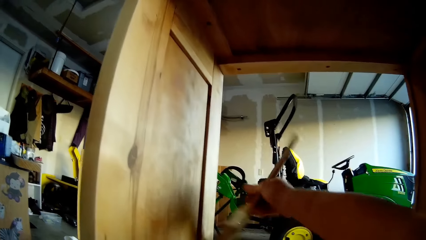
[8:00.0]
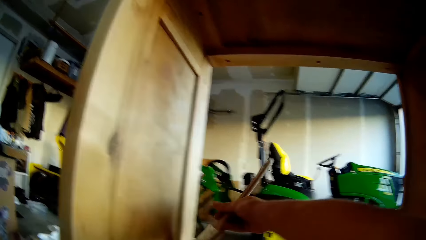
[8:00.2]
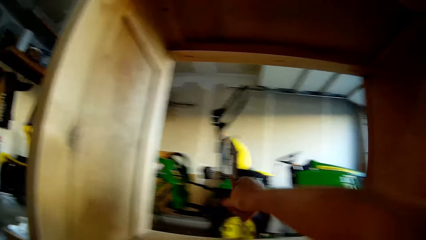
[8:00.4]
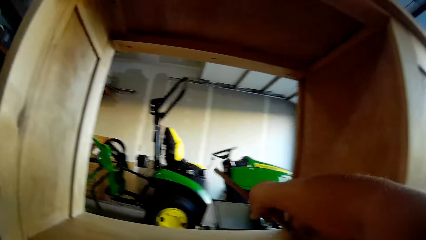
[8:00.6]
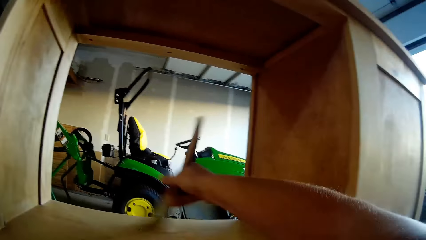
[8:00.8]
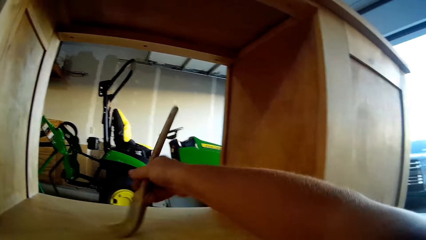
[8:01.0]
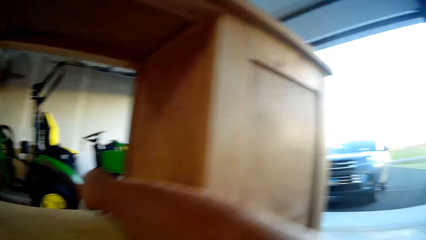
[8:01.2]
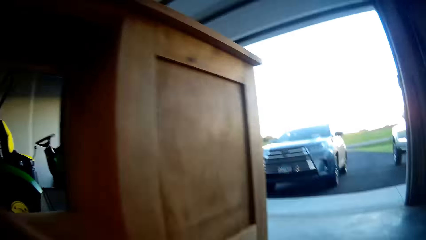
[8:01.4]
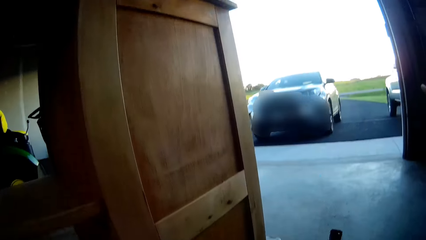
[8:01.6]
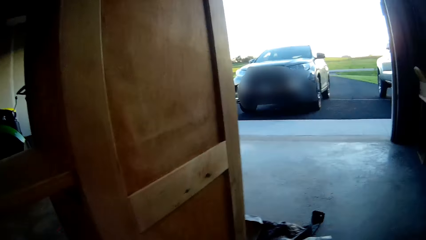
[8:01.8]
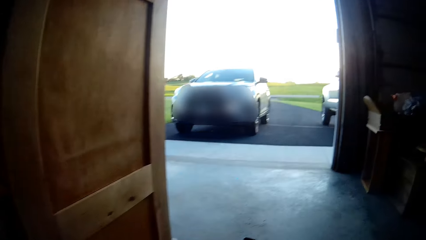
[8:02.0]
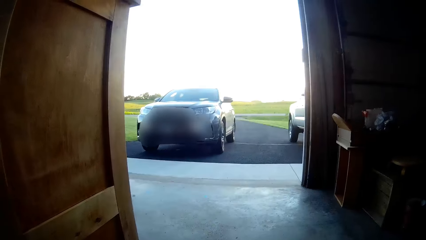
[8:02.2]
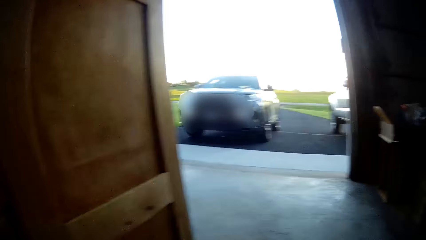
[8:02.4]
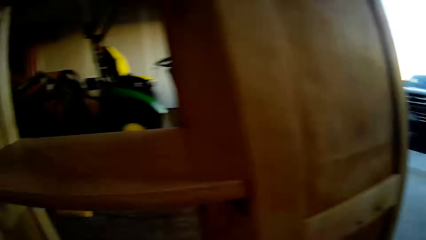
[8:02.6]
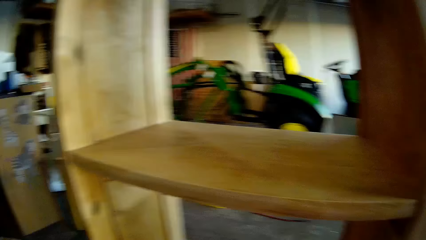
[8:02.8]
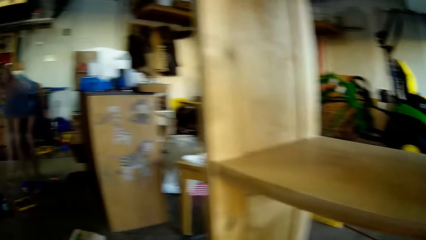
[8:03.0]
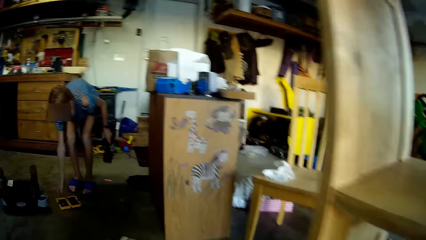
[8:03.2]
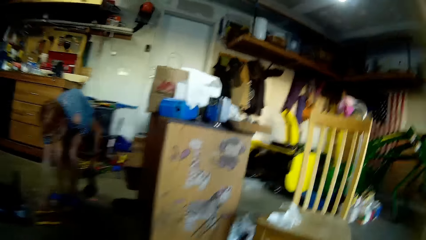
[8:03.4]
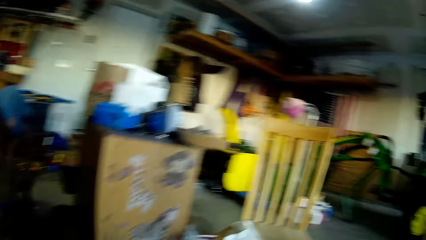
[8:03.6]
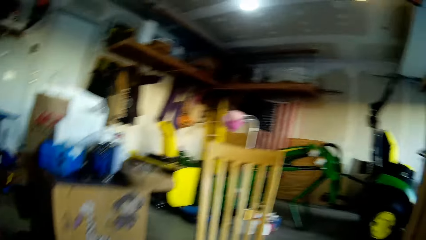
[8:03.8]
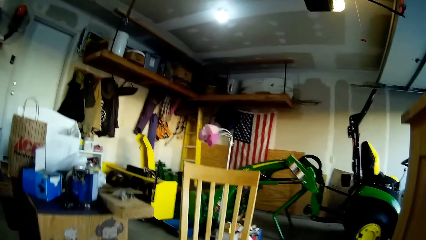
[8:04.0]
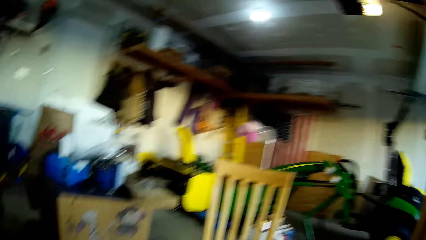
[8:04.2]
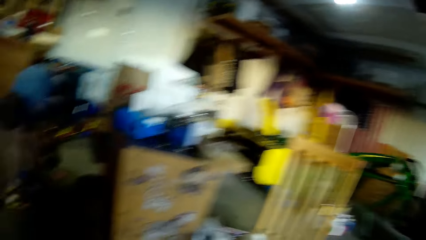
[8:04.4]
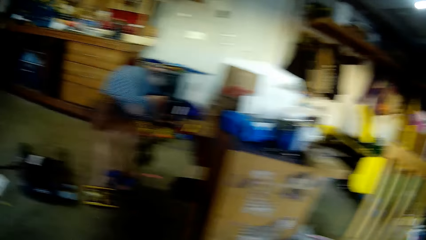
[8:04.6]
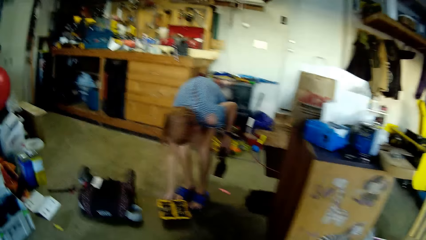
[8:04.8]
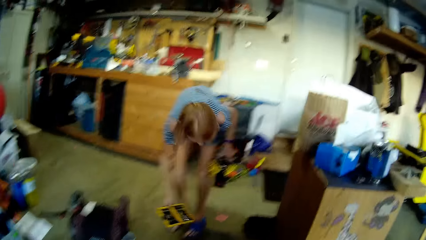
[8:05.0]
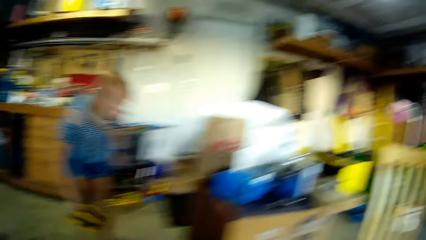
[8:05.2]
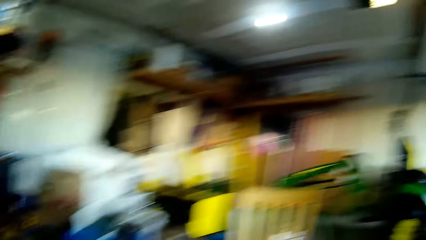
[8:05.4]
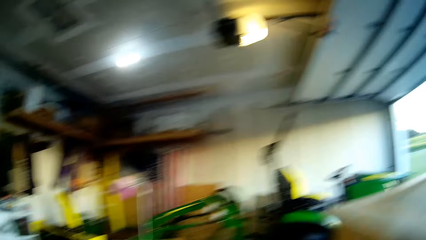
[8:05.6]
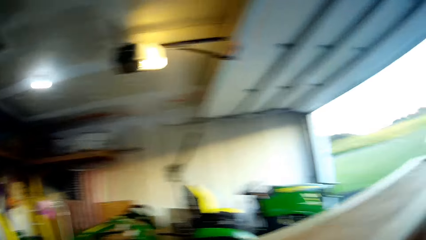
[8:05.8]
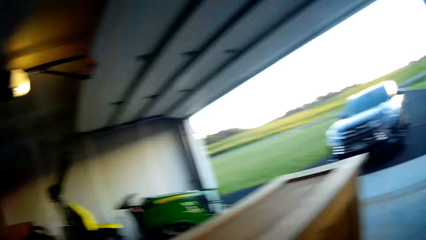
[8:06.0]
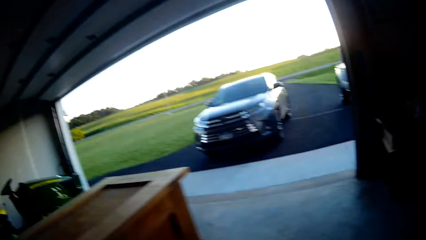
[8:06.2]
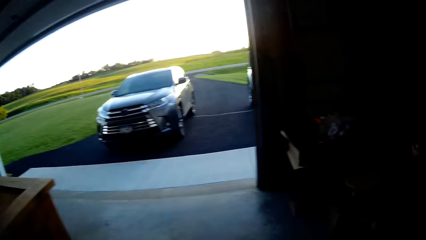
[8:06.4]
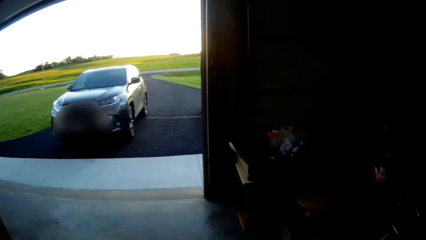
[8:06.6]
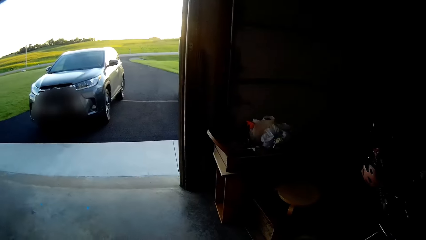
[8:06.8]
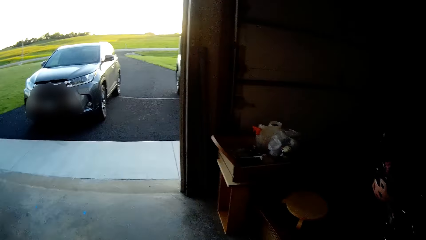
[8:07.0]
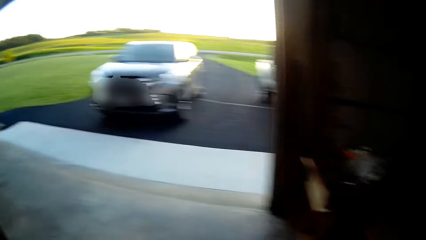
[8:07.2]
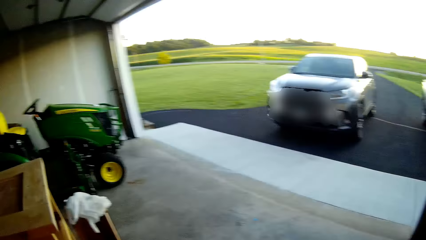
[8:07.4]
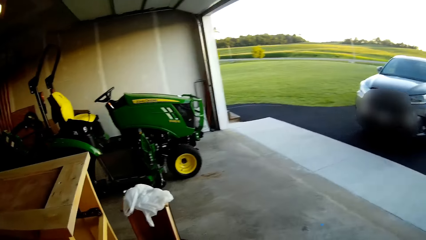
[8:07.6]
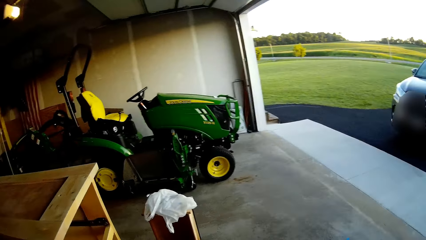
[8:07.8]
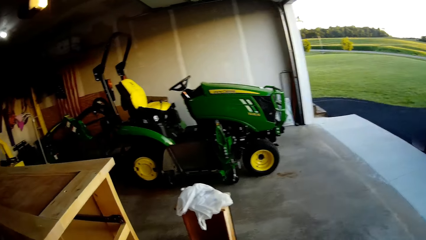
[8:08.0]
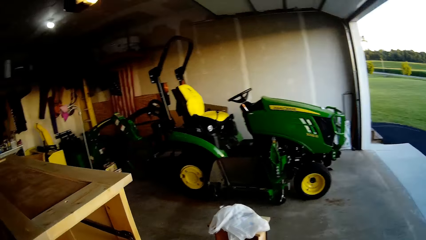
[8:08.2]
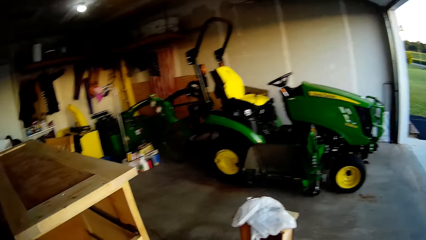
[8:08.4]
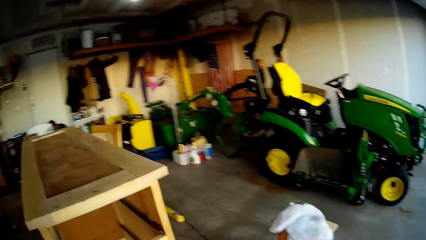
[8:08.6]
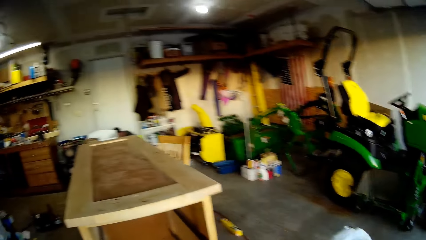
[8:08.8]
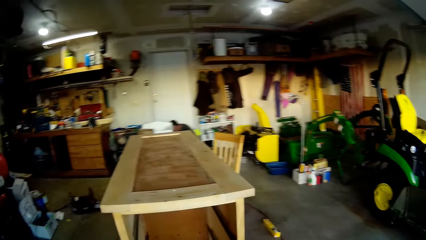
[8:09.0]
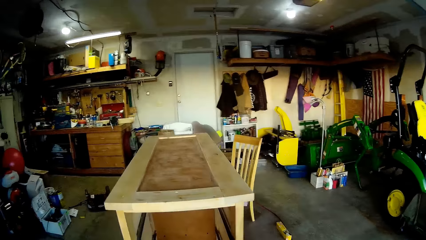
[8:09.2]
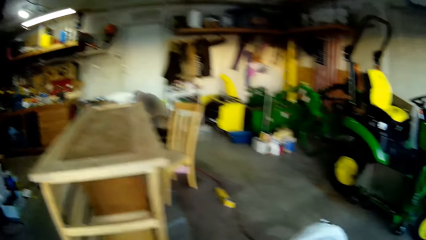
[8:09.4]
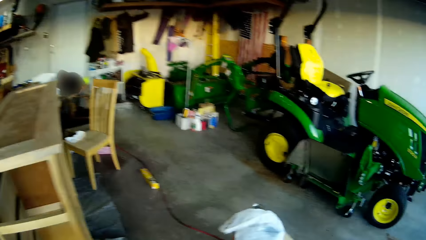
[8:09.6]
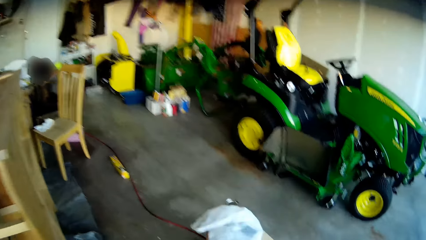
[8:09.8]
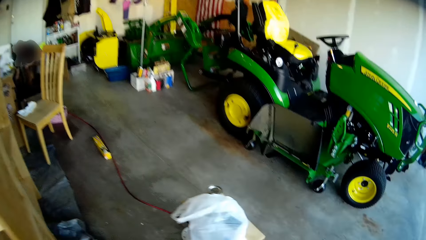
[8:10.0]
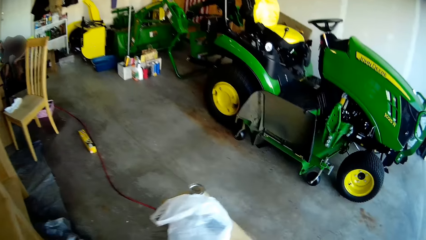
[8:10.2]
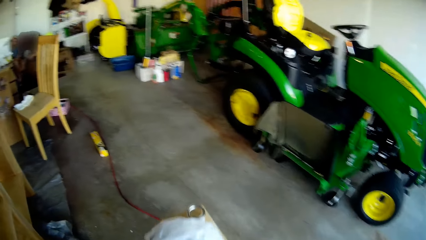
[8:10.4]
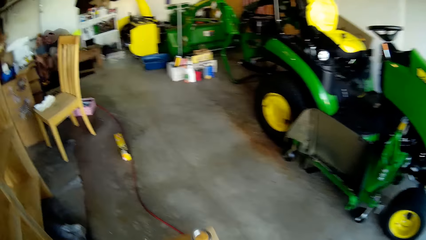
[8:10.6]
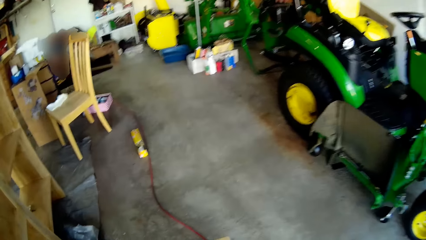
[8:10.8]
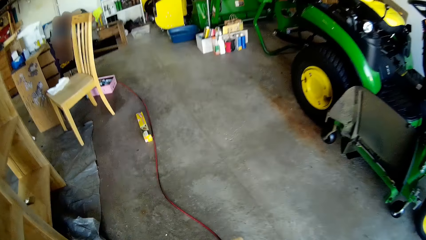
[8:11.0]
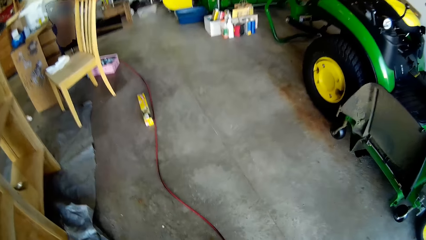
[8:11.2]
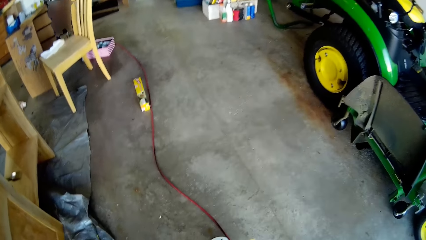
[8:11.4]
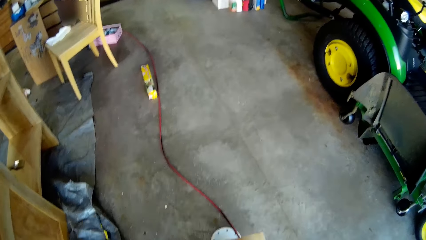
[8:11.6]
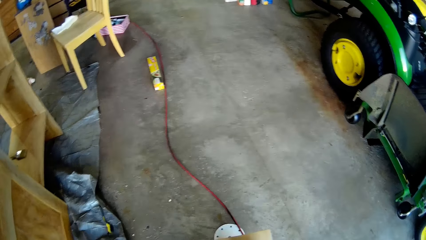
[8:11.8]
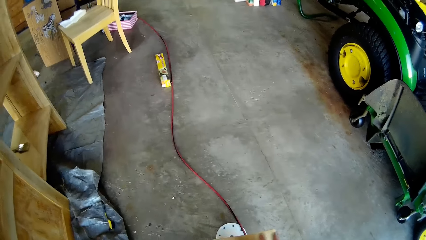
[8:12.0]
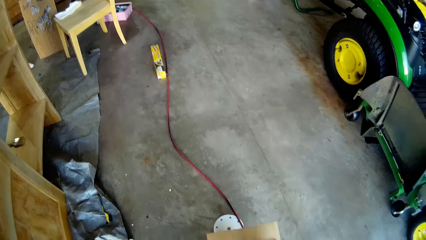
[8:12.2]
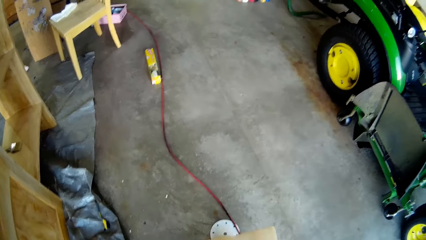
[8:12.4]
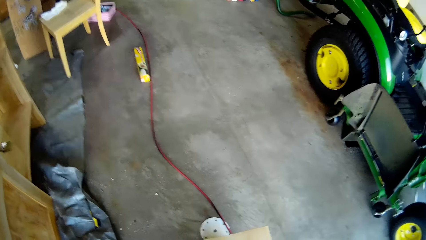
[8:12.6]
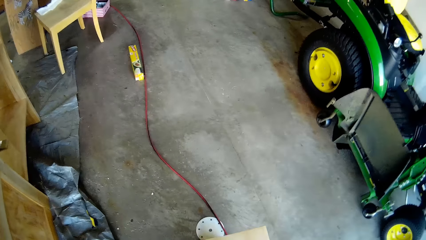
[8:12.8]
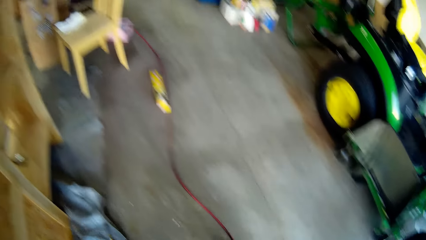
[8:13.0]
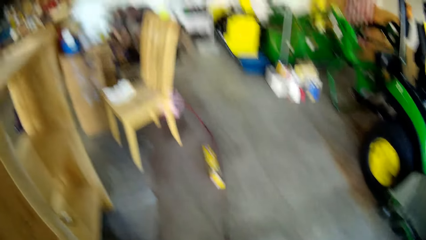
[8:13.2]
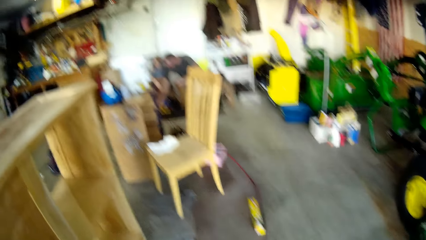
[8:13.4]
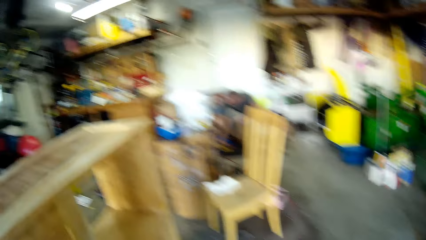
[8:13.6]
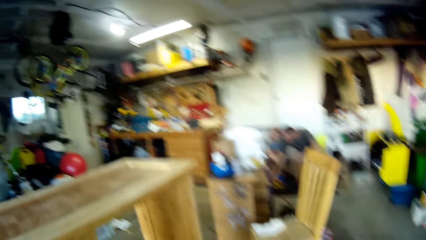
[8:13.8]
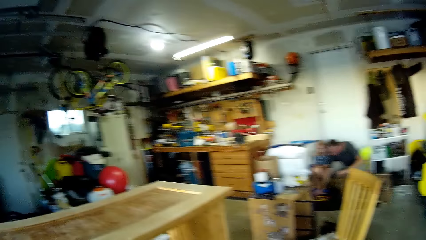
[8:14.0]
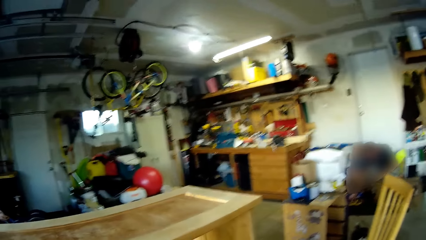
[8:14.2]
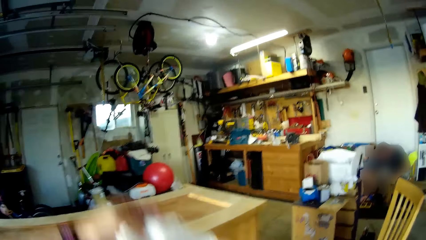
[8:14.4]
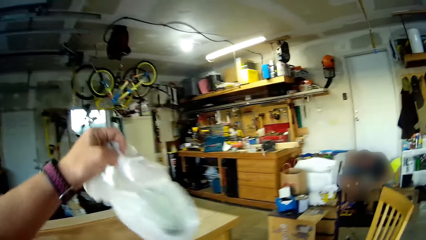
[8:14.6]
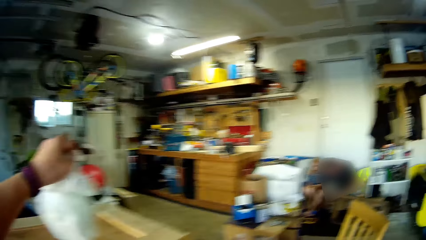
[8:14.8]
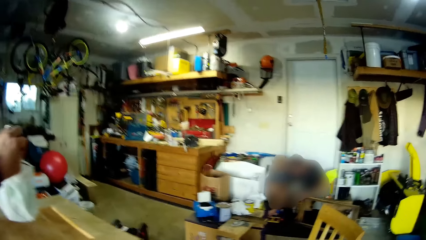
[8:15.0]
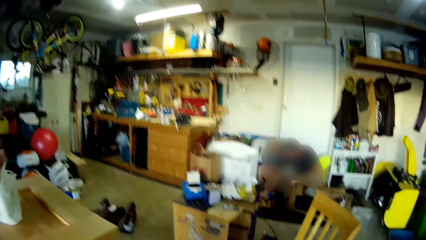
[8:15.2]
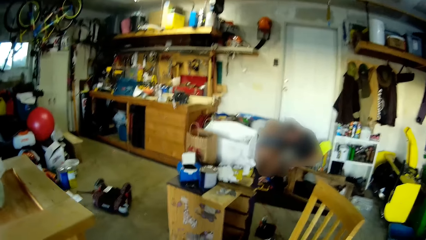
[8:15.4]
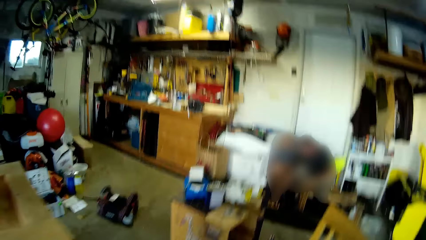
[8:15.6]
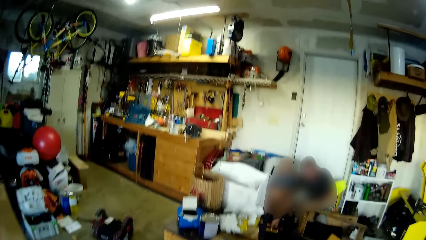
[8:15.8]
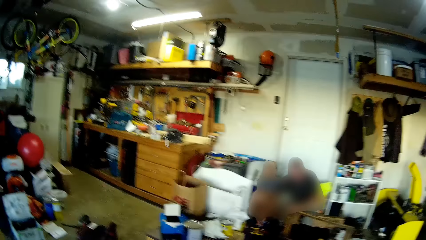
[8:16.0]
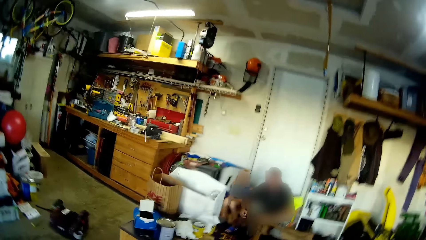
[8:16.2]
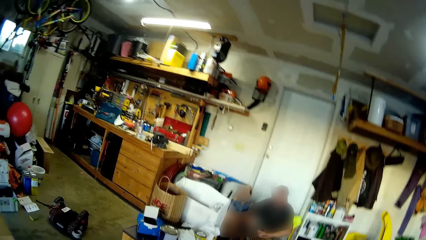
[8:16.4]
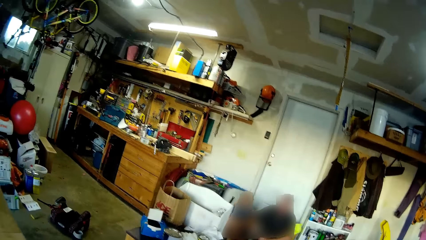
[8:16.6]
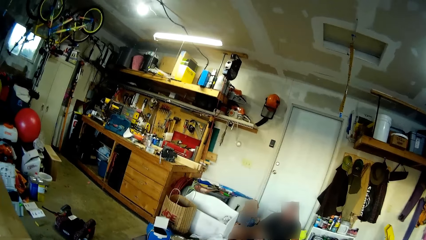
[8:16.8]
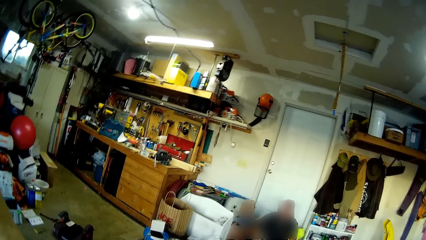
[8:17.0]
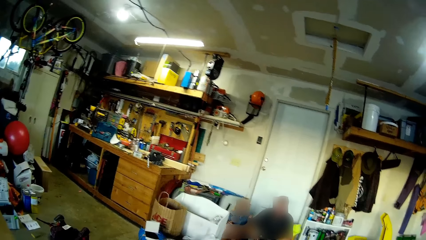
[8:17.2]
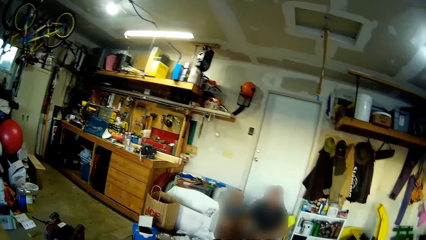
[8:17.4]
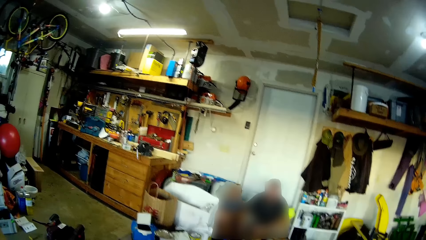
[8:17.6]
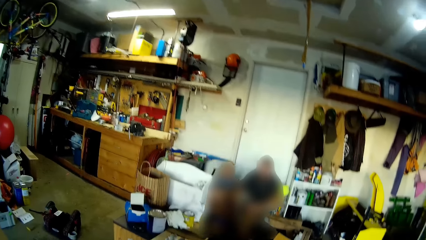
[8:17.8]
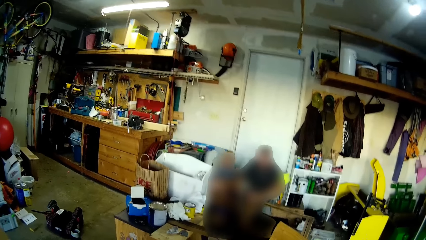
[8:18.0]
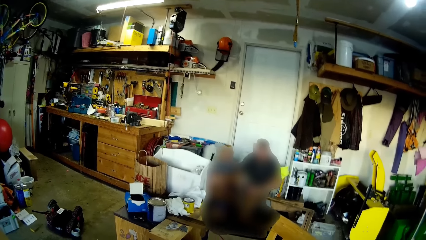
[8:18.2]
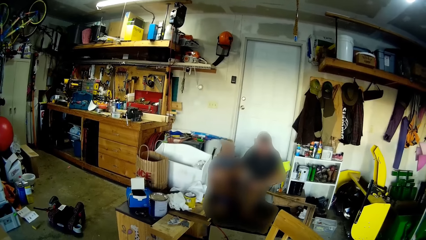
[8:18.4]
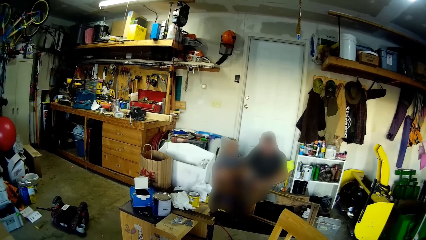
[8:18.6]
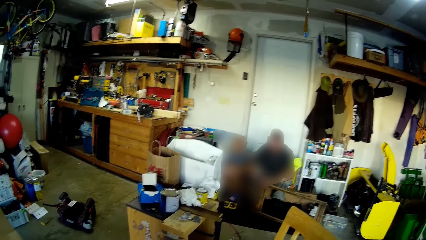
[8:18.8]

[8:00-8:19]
The camera wearer looks around. A girl picks up a toolbox. The girl walks. The camera wearer walks. They talk to a man. They put the plastic paper on the drawer. They look at the man.
